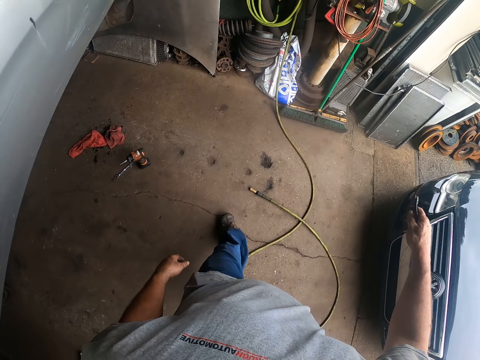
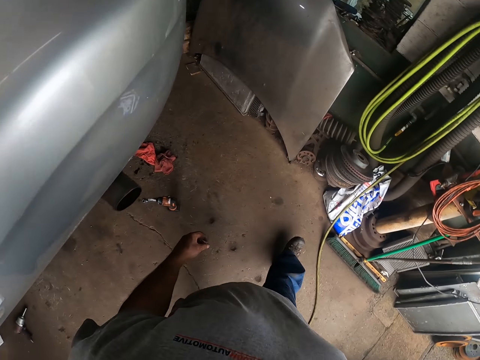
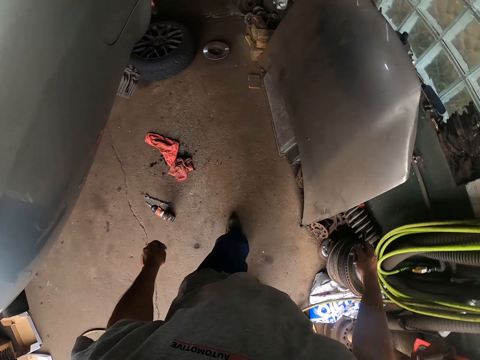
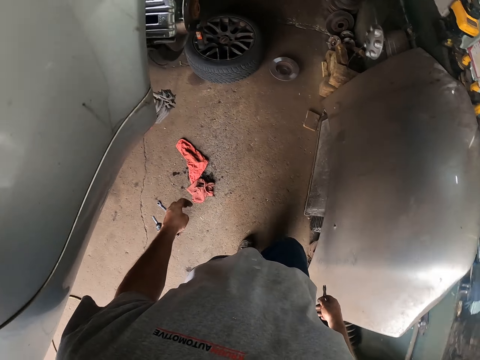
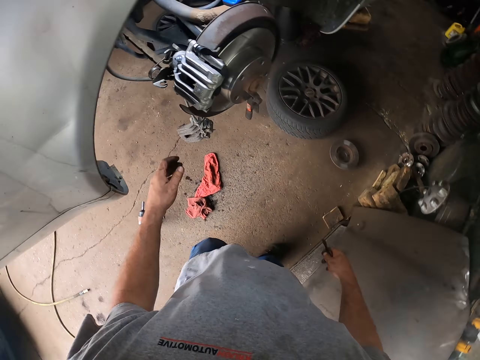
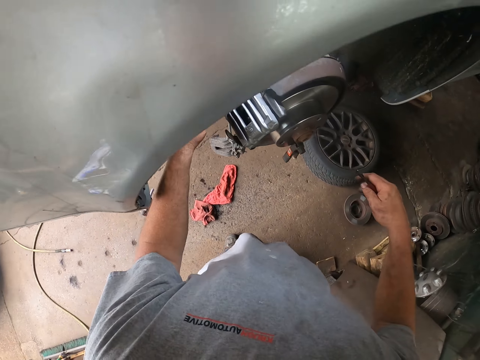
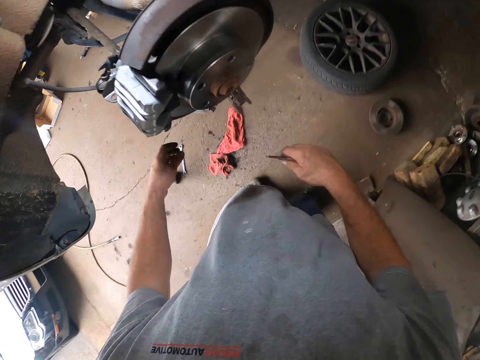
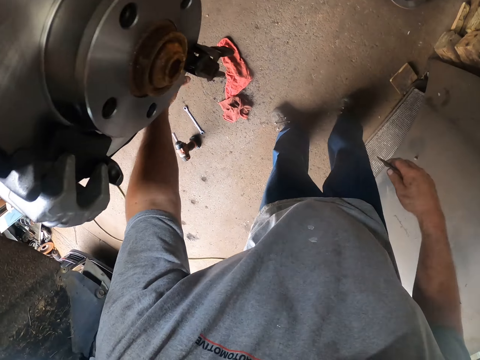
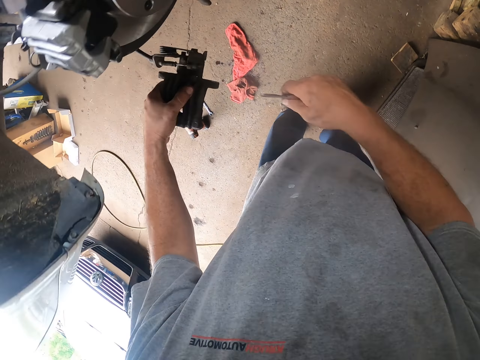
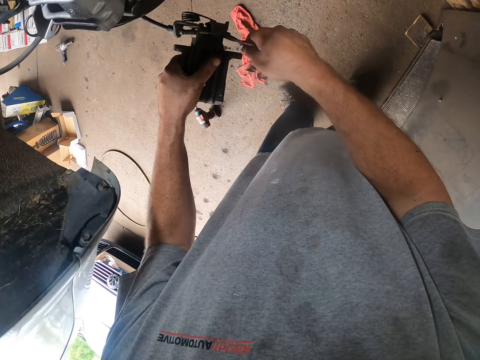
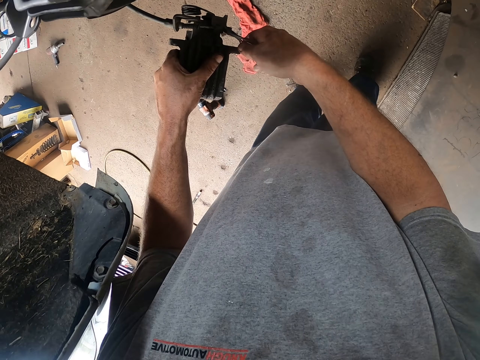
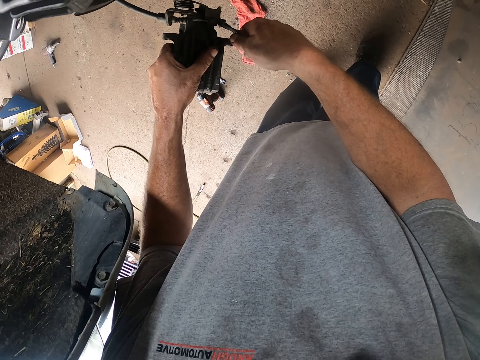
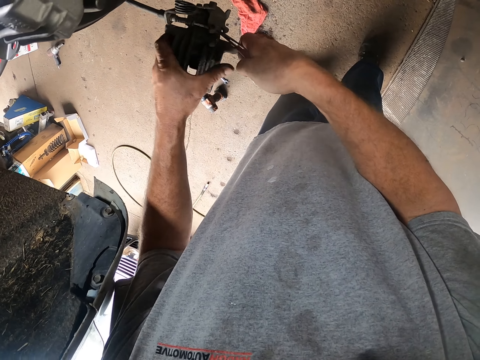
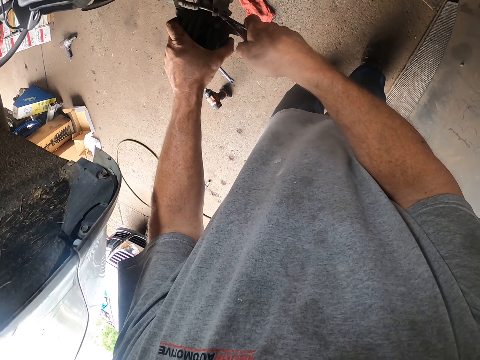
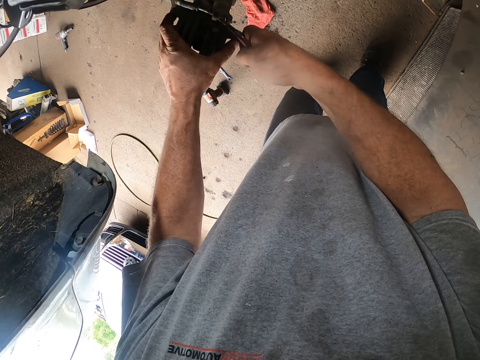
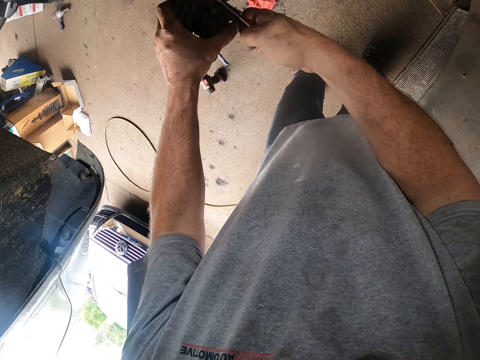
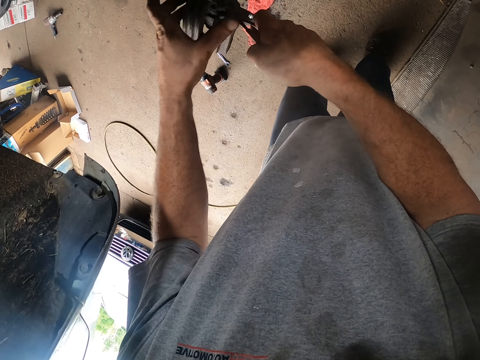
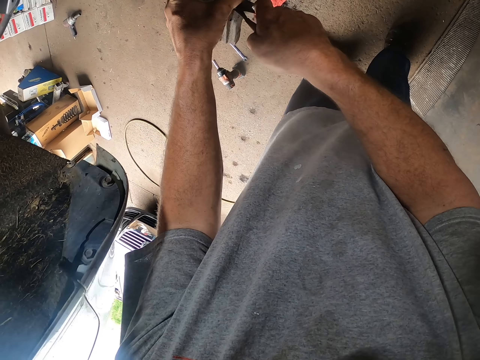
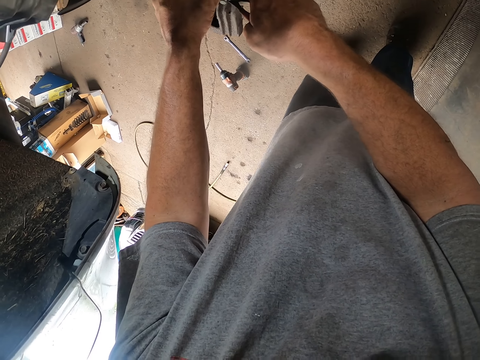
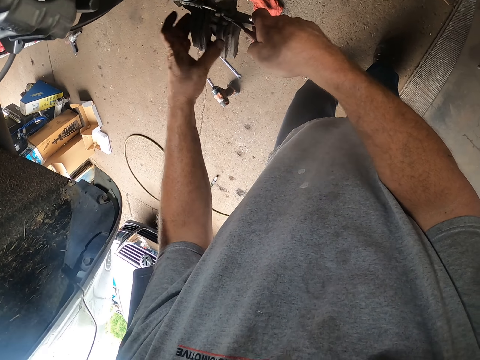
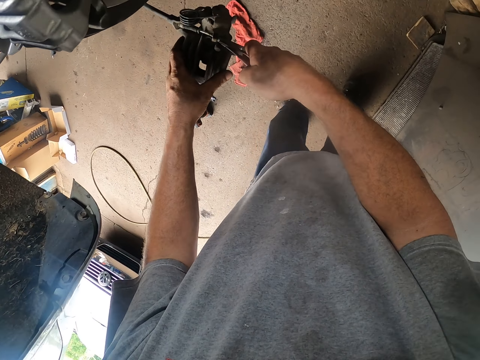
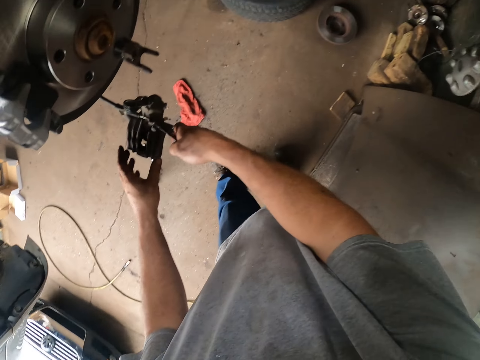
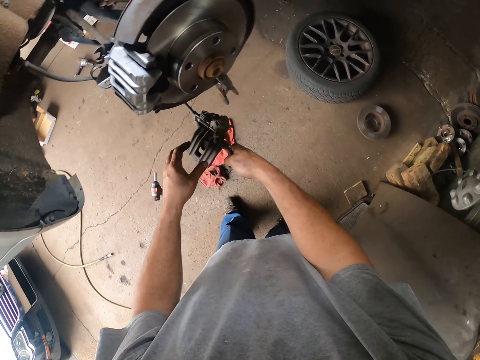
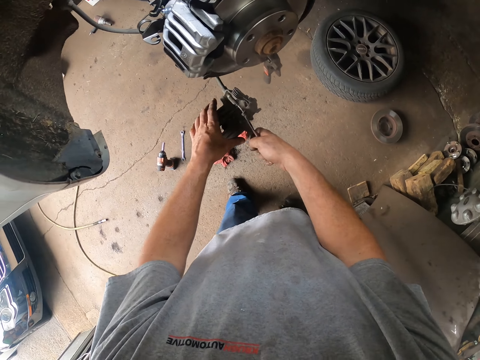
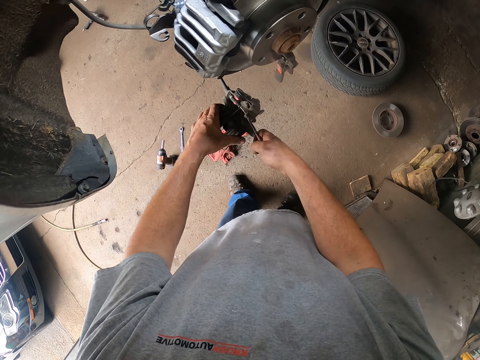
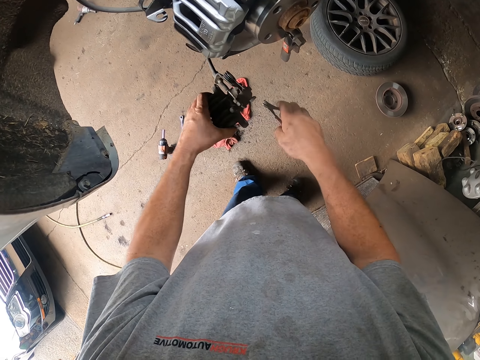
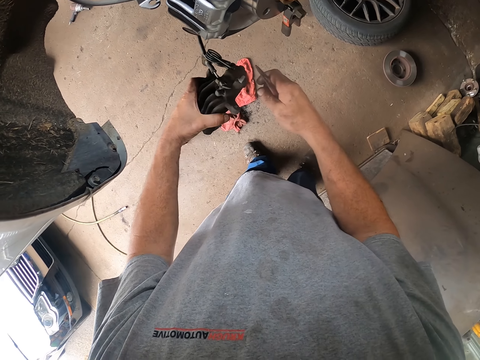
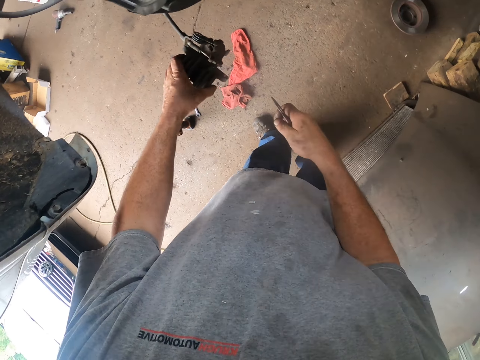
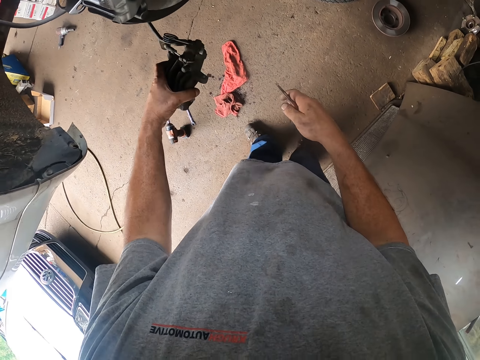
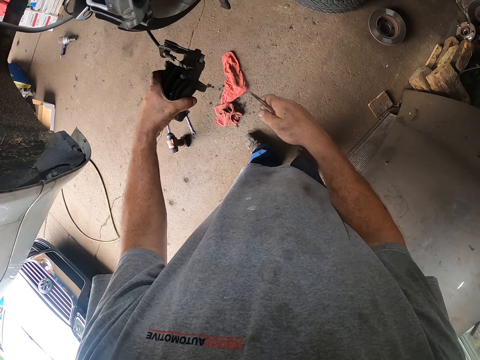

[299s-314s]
The camera wearer holds something. They pick the car wheel component. They loosen the component's screws. They fix something.

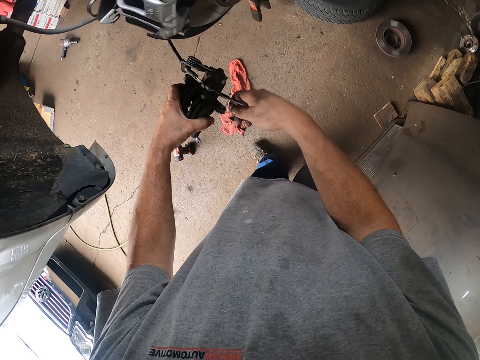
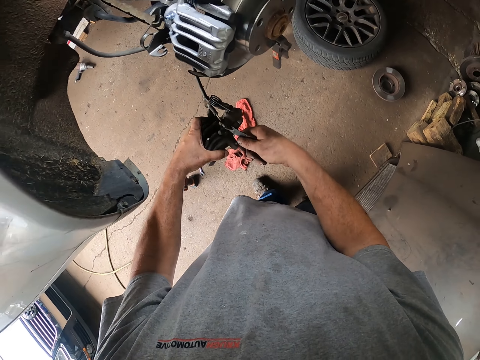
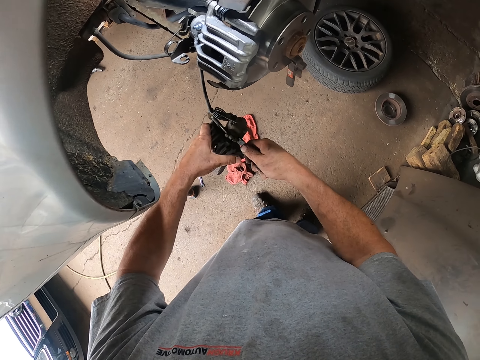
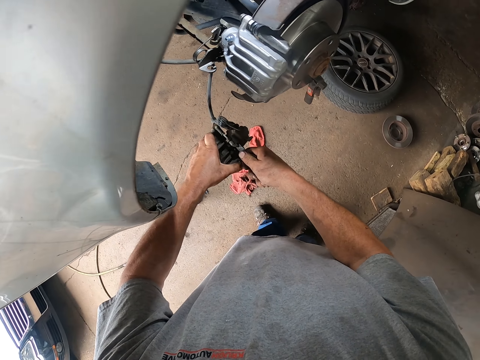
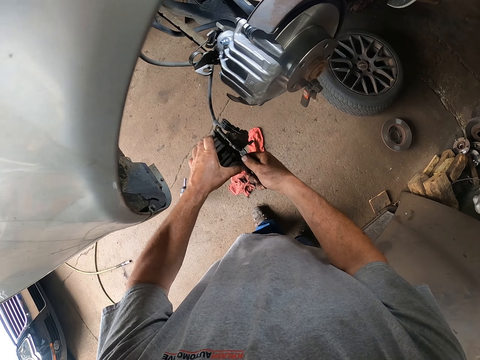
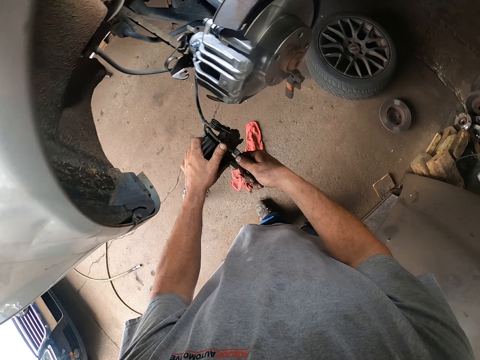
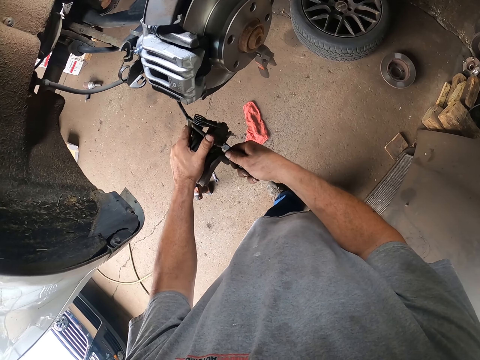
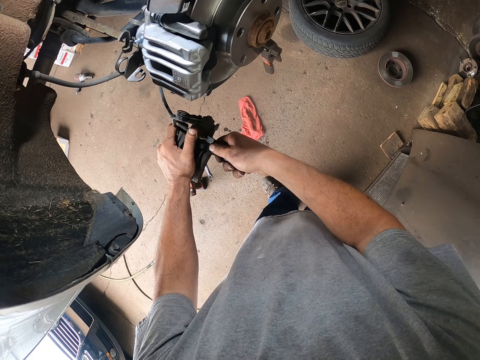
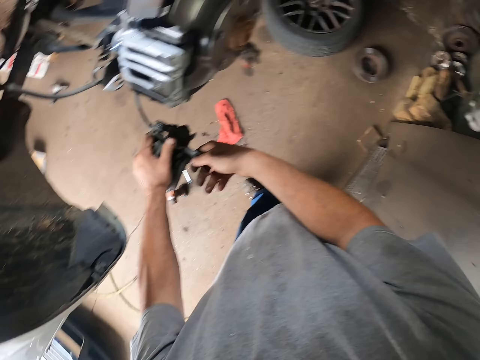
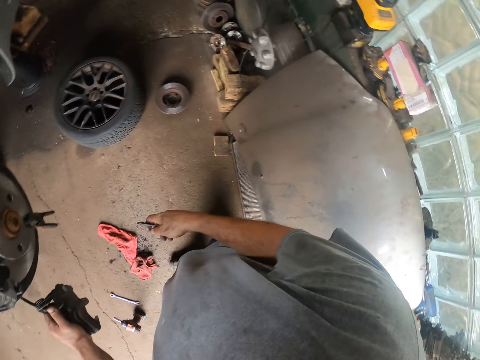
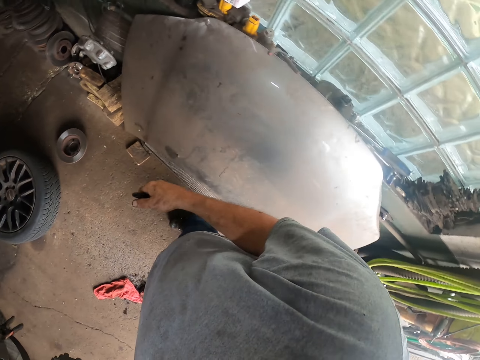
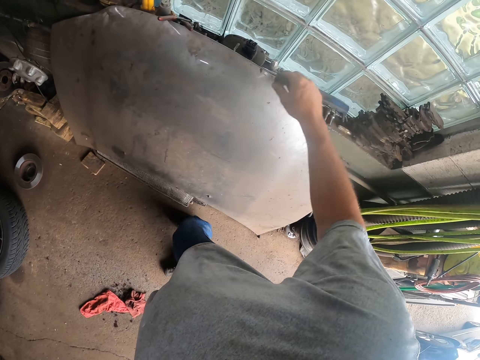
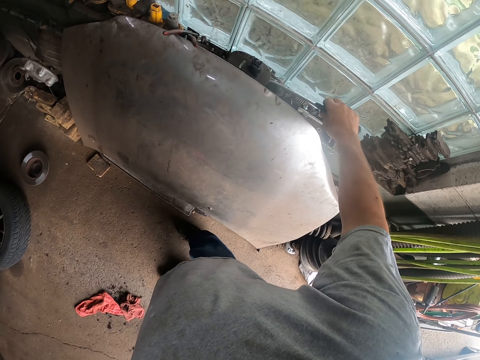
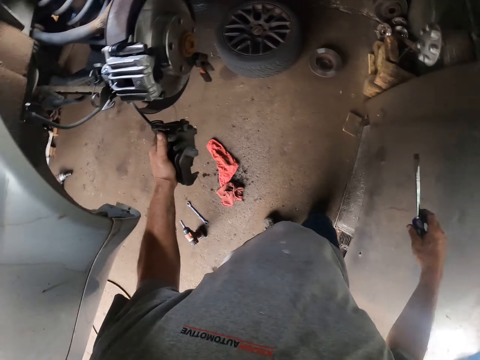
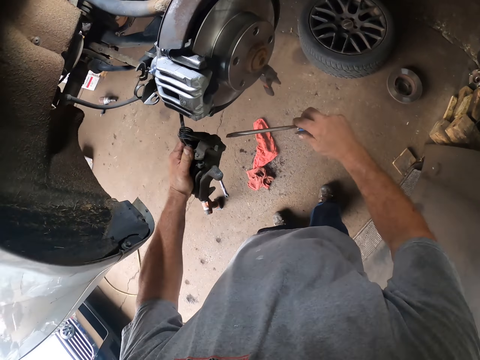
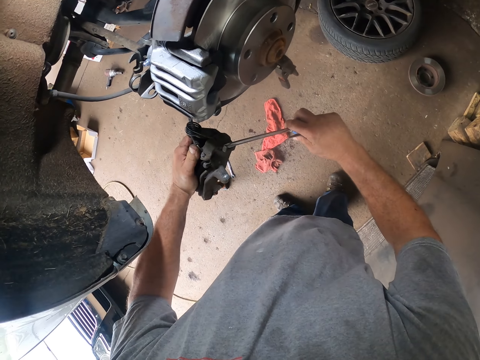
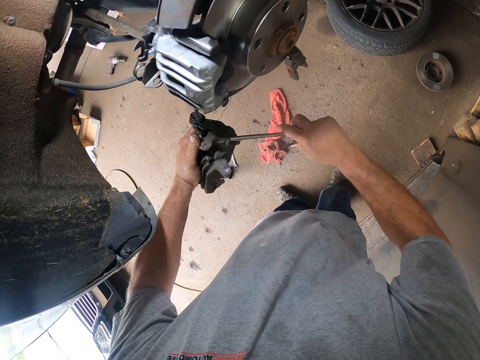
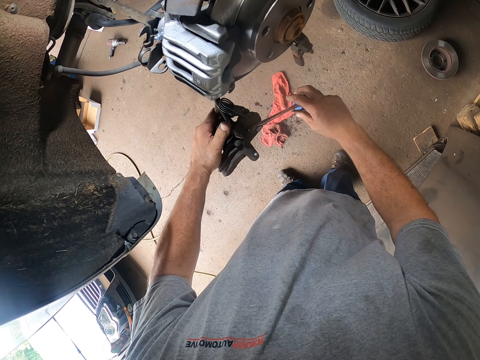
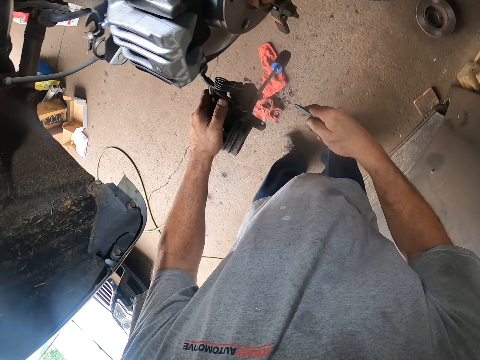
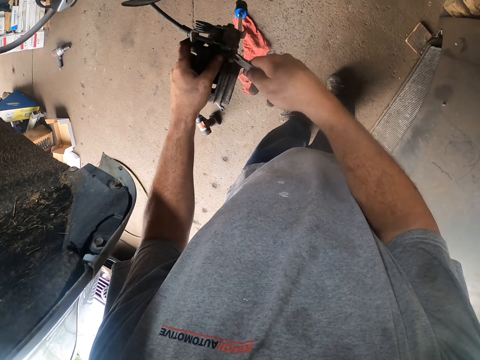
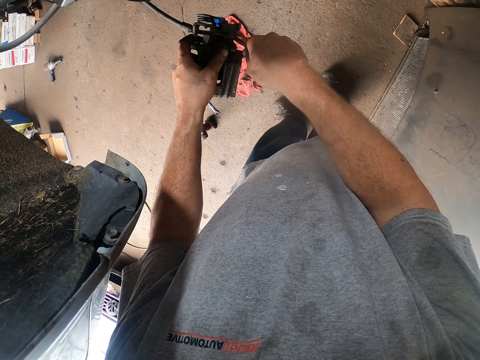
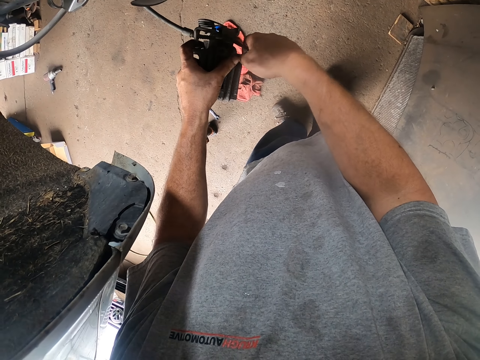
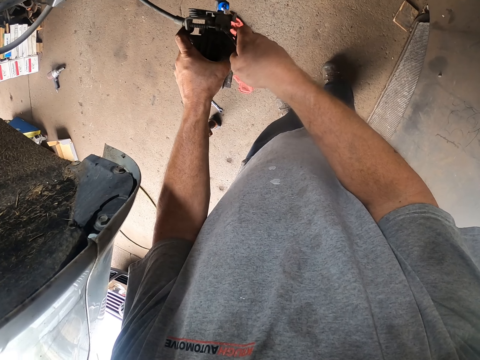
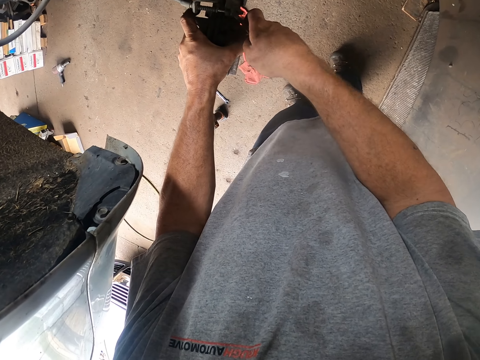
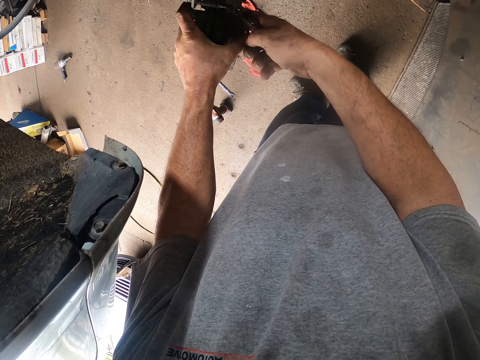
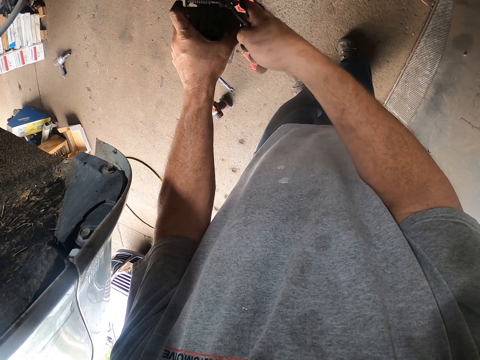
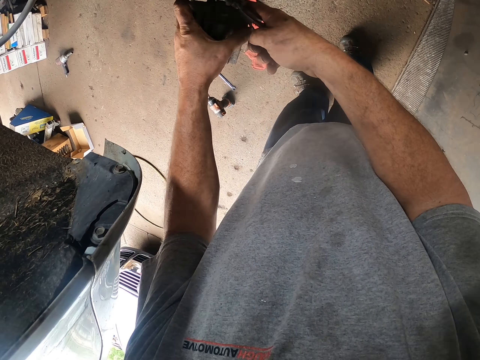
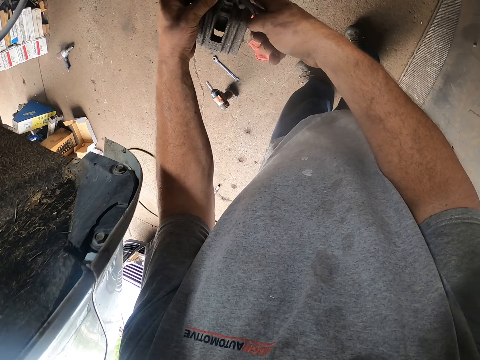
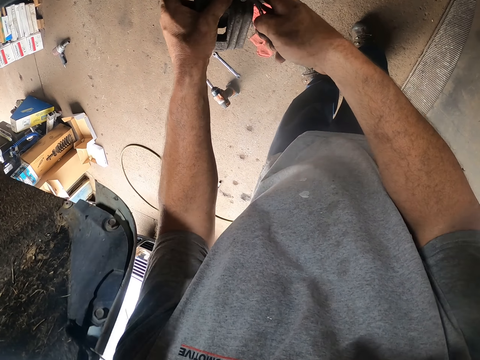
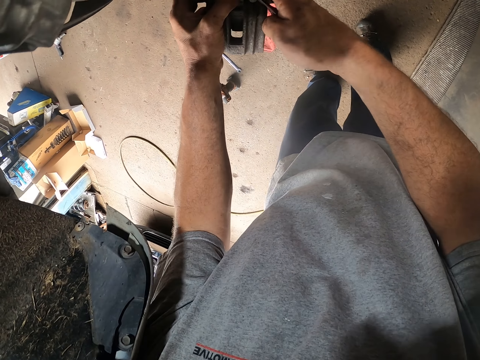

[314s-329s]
The camera wearer picks a screwdriver. They fix the screwdriver on the car wheel component. They open something with the screwdriver. They loosen the component's screws.
